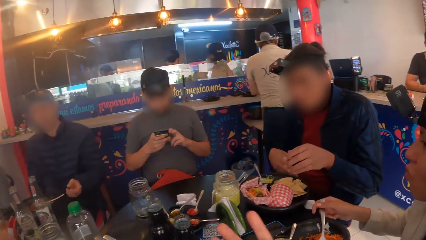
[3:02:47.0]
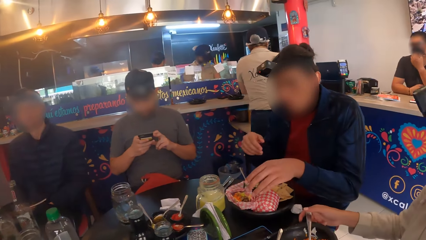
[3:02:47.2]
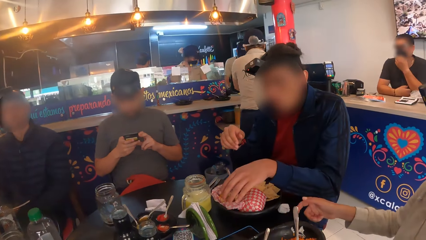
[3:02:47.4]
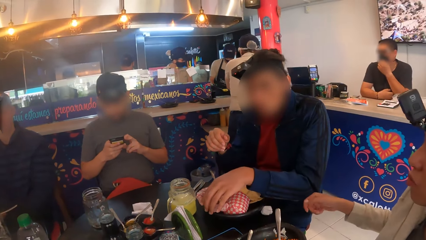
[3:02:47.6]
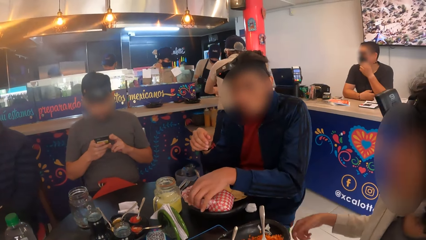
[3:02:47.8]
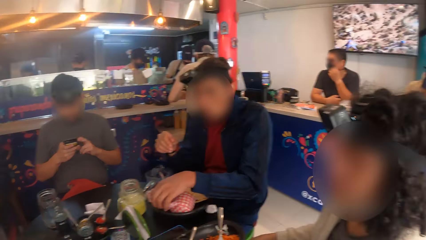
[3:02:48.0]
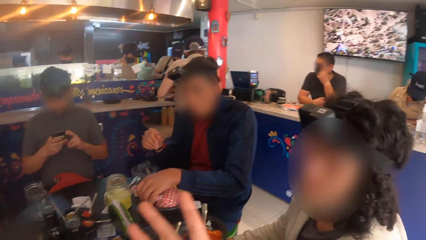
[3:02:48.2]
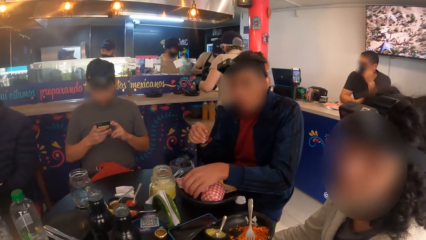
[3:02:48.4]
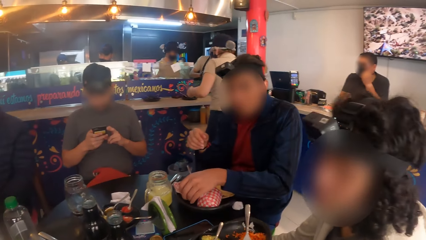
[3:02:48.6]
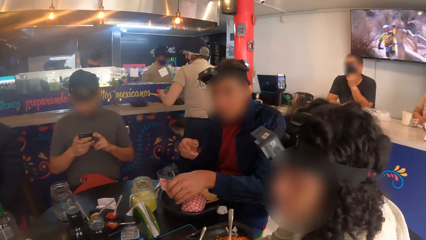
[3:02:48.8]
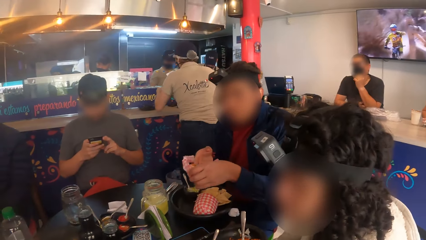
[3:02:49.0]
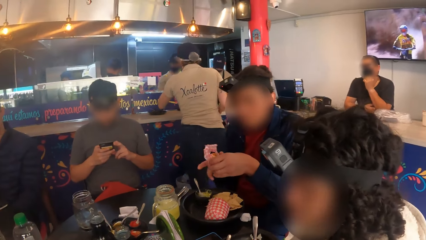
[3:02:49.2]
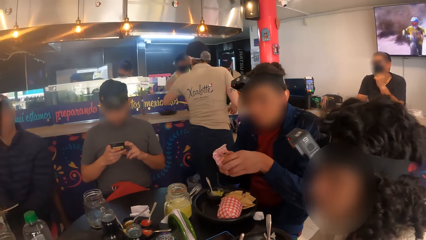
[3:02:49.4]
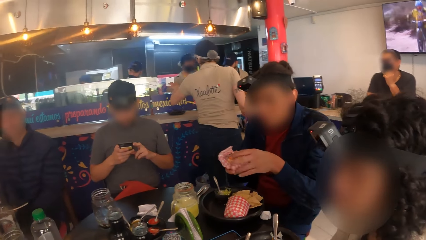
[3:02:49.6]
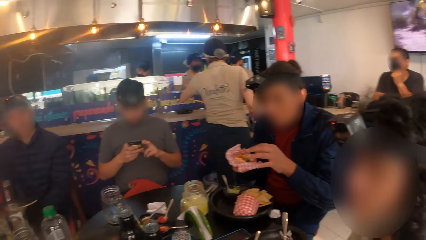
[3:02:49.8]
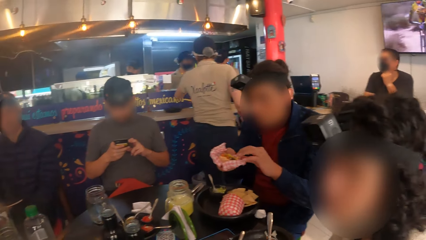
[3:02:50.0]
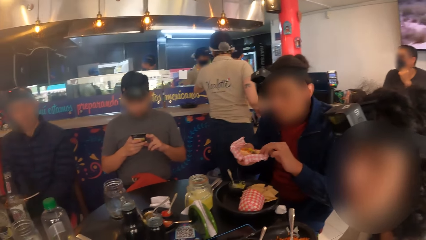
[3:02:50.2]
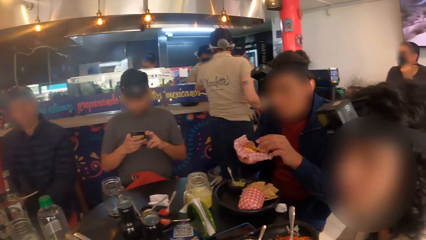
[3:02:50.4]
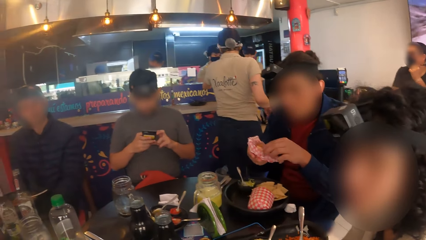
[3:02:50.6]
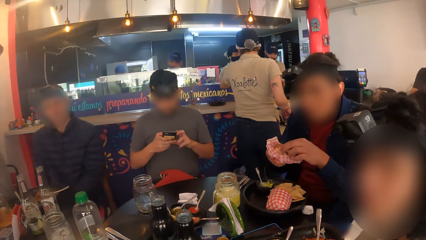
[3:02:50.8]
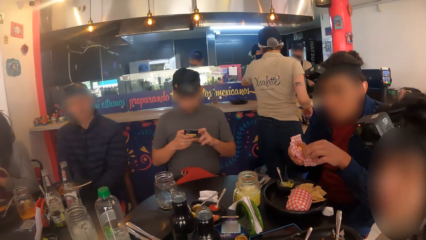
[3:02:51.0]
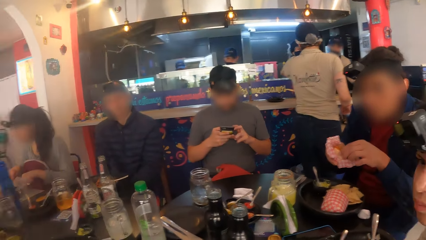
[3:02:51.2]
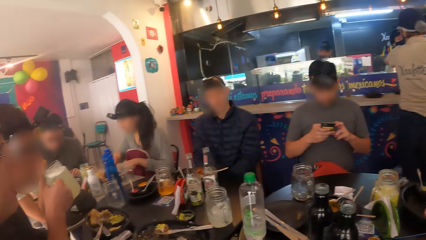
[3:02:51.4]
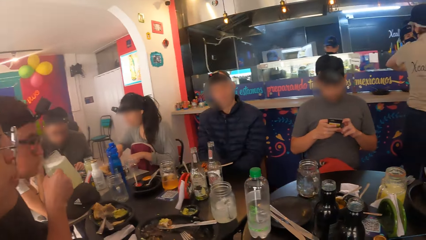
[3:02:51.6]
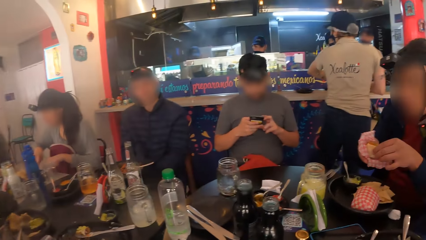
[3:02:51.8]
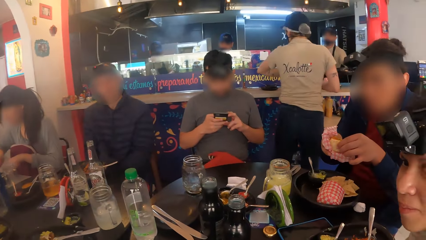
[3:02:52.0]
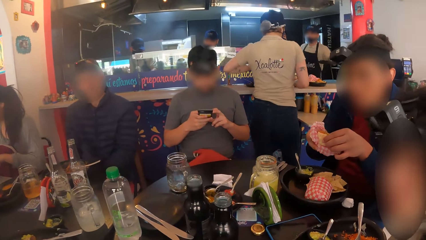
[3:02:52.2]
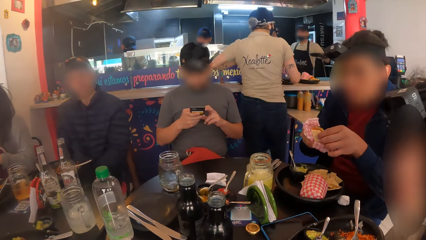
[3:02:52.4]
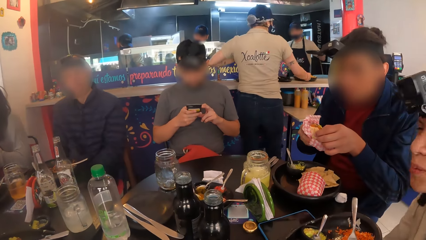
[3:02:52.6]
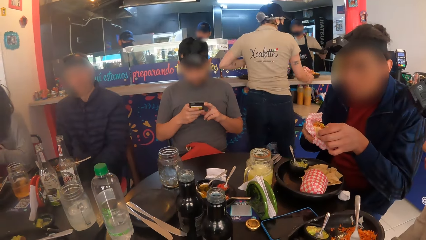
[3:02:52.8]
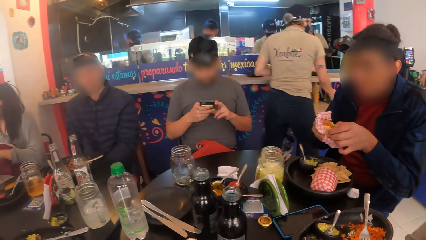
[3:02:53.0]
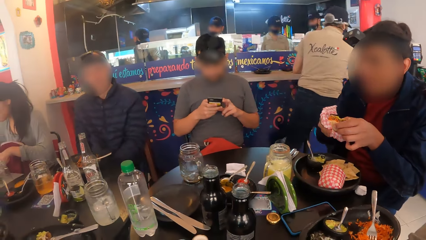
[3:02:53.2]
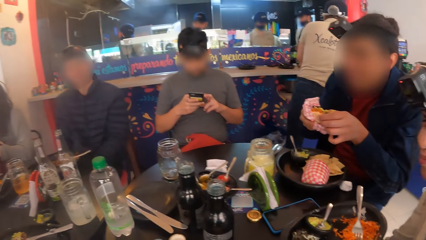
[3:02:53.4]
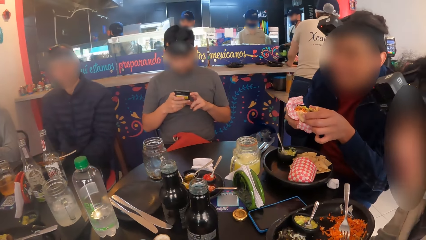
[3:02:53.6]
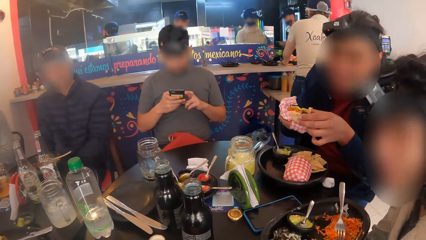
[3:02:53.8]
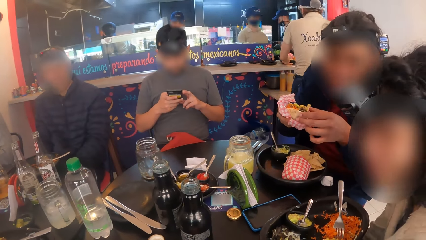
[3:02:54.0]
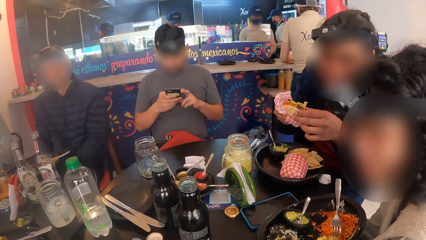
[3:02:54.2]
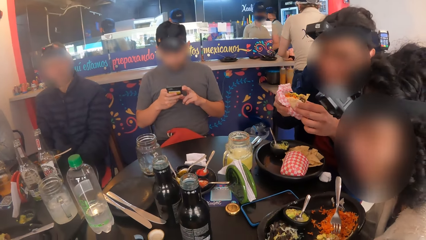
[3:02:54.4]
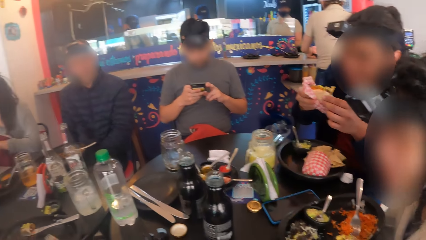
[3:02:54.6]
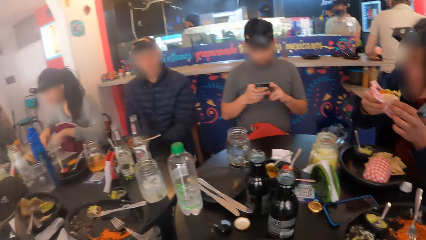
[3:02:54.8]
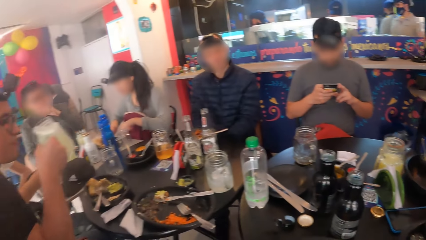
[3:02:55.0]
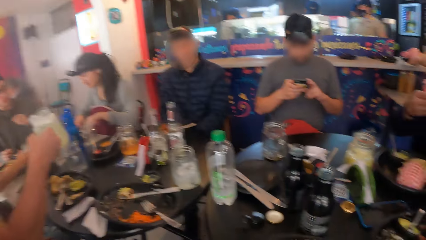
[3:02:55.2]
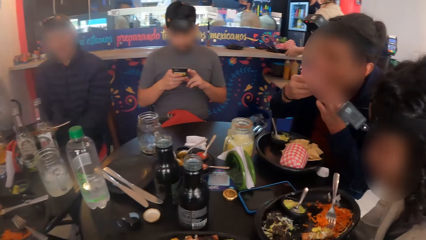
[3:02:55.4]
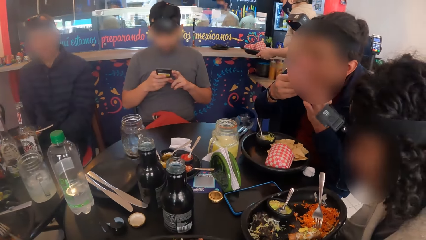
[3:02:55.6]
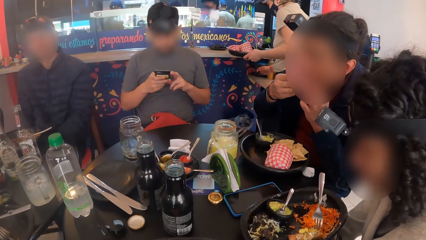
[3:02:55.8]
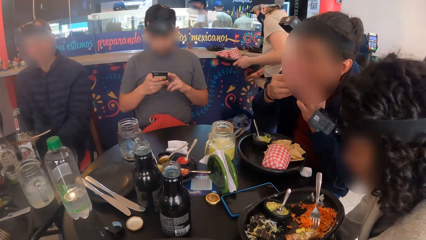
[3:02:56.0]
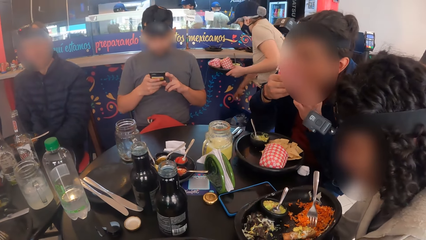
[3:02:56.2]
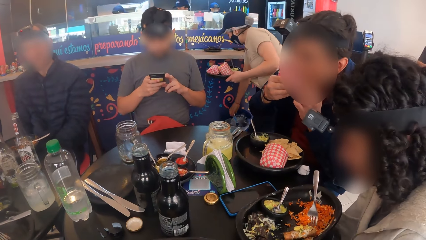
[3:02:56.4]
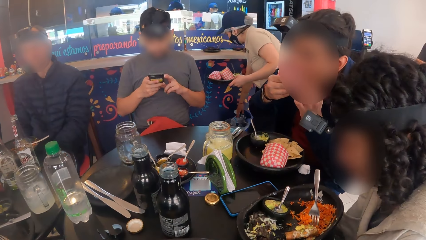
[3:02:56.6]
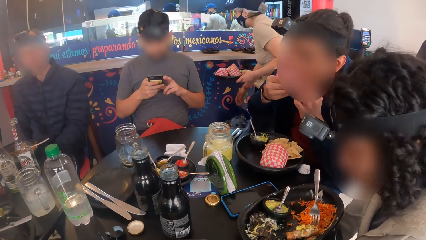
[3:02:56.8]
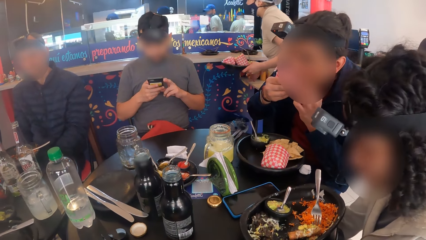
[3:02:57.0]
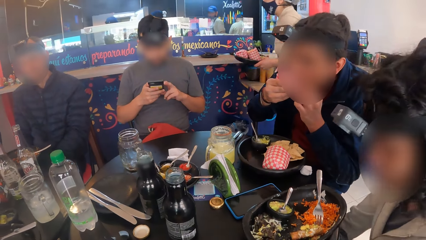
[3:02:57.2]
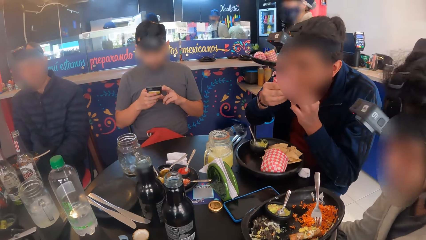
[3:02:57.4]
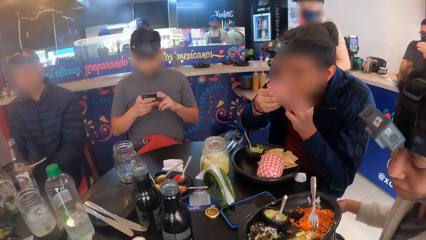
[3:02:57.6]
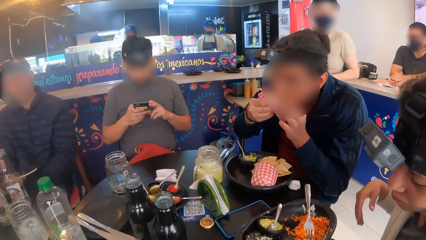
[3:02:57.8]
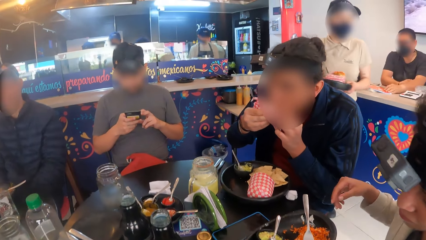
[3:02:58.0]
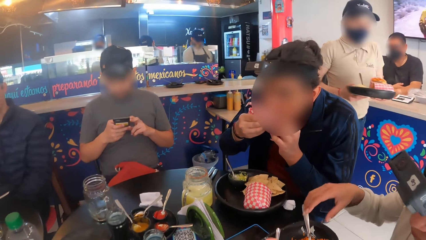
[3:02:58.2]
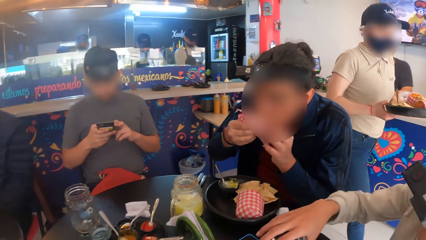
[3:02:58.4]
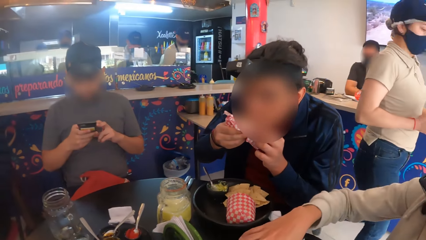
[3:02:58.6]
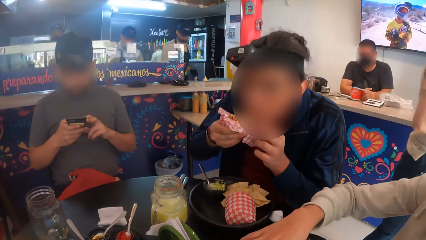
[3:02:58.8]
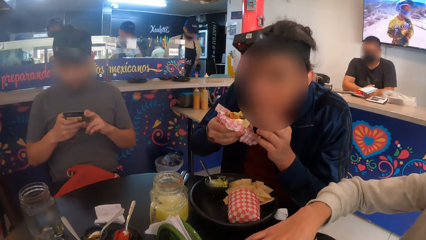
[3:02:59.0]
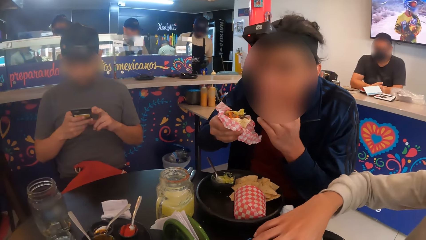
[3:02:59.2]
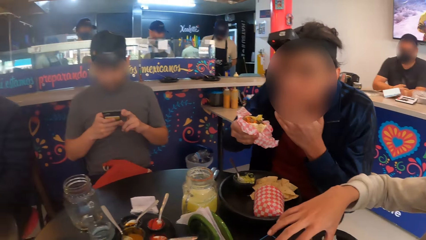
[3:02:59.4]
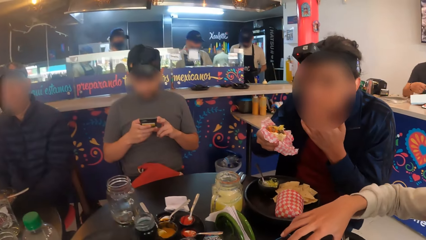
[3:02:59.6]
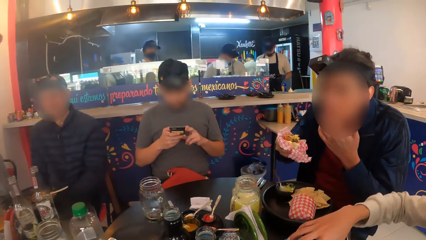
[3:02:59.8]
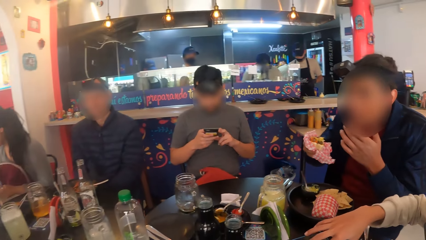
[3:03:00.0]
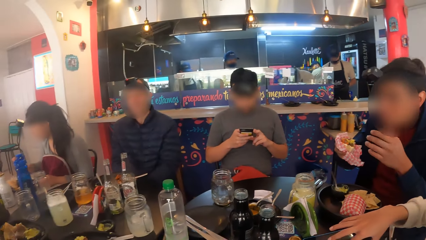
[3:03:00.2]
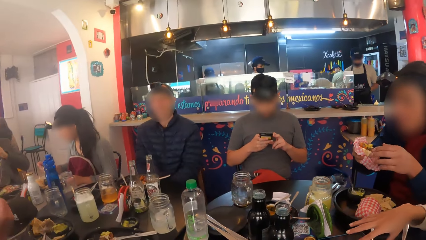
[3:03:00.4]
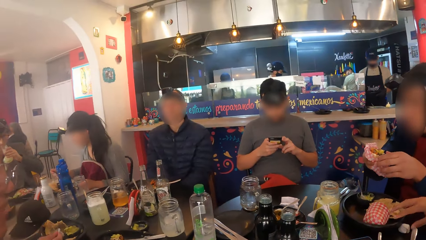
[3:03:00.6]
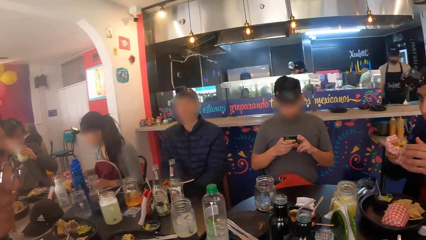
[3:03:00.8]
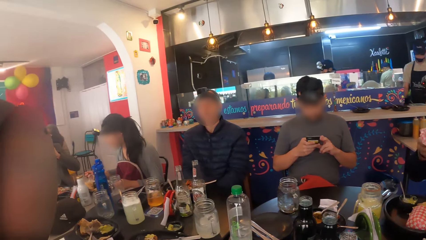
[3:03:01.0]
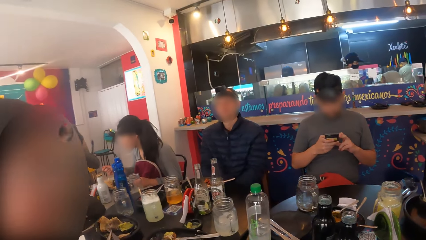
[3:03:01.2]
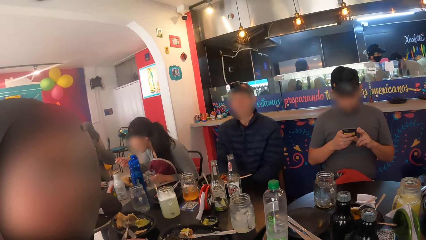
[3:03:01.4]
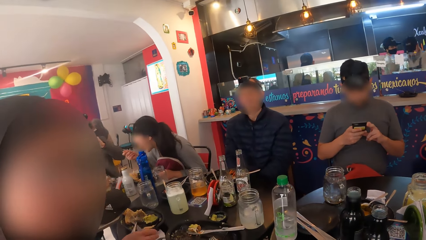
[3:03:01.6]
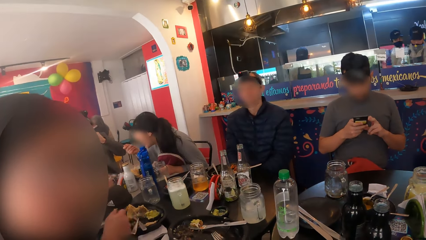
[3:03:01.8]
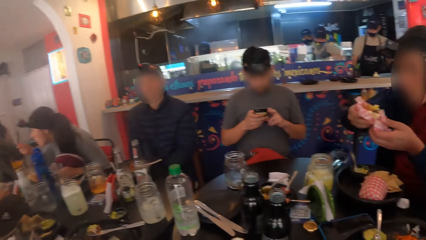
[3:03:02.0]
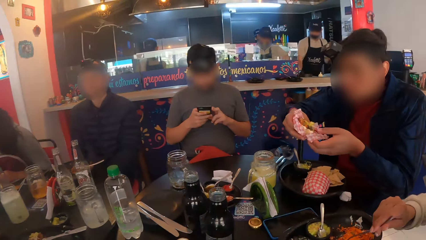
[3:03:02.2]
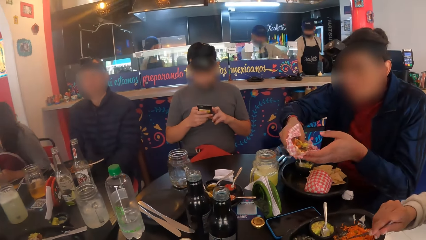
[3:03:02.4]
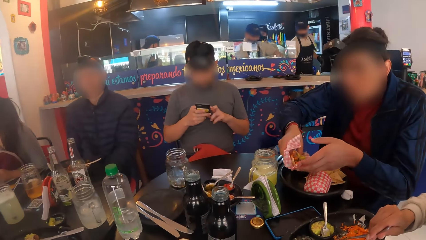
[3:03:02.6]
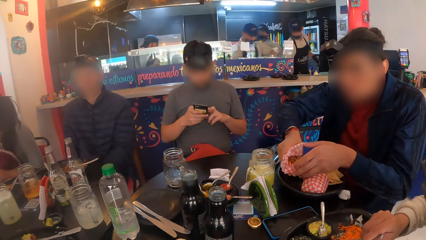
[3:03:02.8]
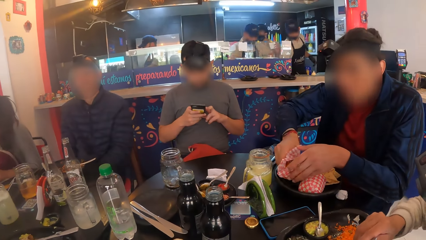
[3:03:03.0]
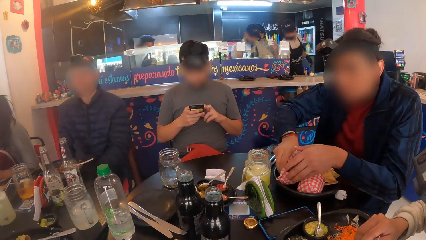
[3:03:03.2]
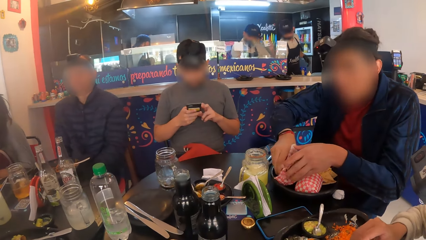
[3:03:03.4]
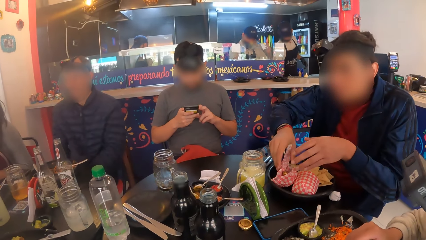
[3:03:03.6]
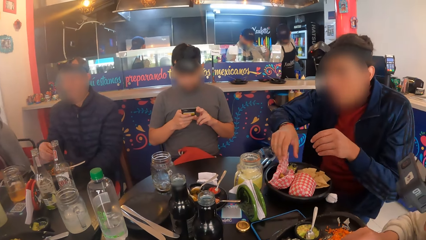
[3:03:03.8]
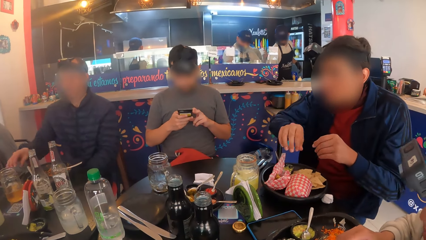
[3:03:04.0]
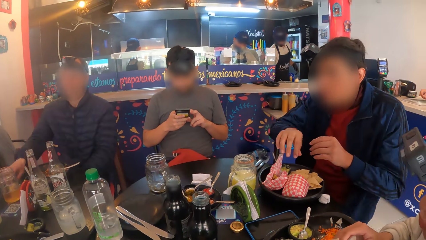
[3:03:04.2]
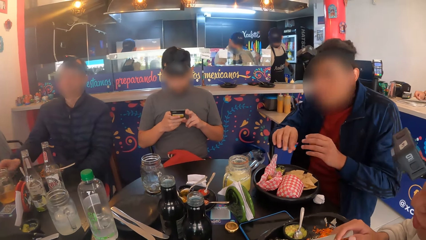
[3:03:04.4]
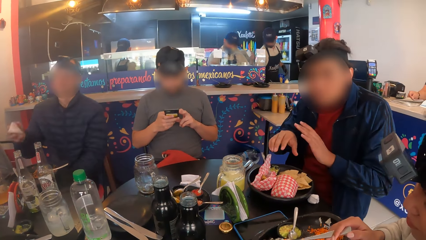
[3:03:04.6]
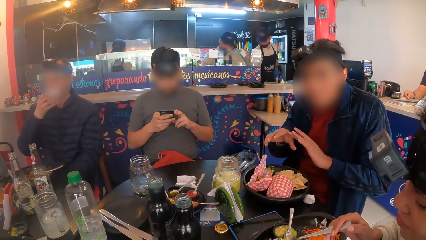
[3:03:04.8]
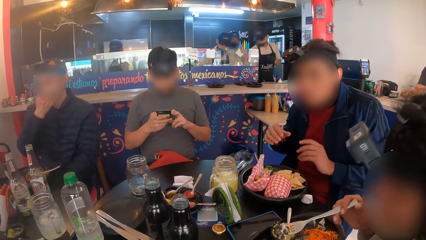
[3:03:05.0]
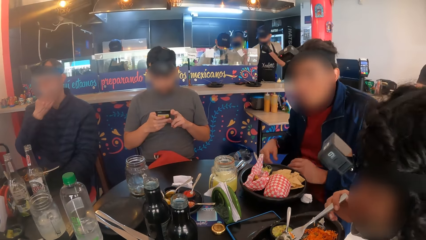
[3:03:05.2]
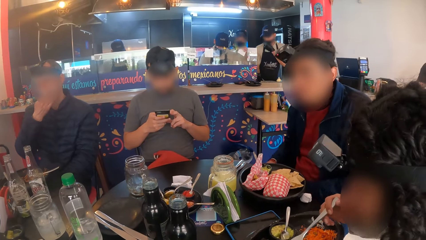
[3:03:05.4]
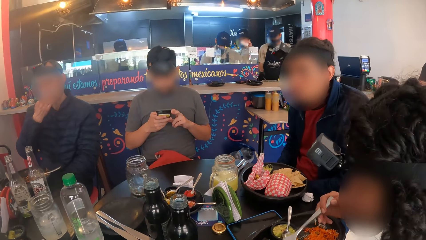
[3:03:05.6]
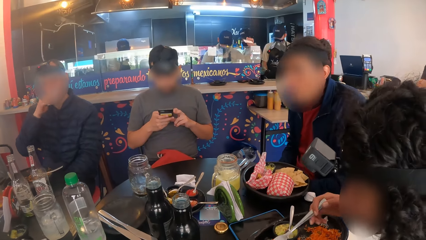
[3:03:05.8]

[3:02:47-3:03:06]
The man carries the taco with his left hand from the plate. The camera wearer looks around. The man eats from the taco. The man drops the taco on the plate with both hands.
